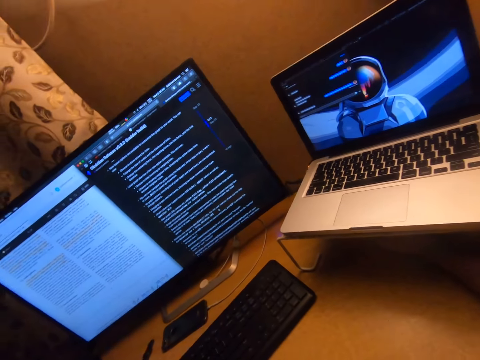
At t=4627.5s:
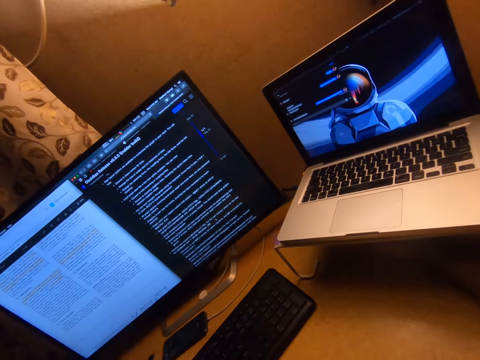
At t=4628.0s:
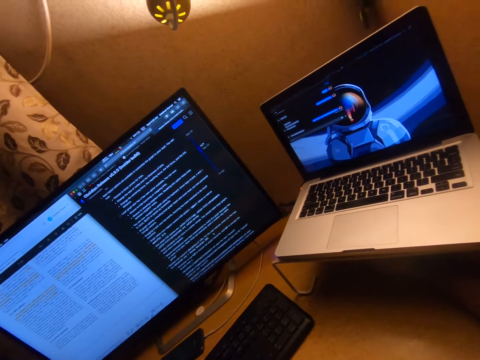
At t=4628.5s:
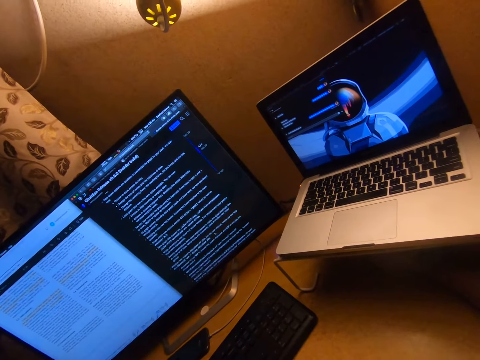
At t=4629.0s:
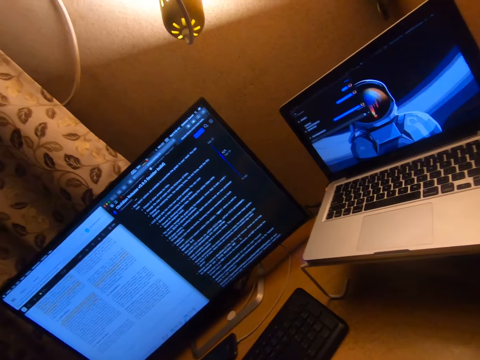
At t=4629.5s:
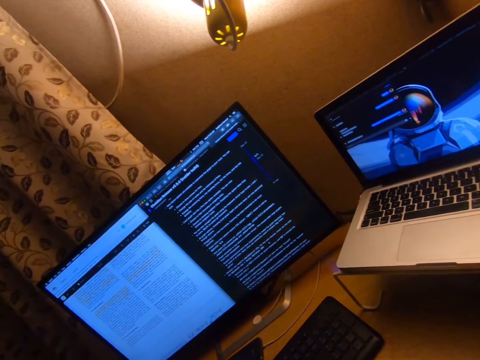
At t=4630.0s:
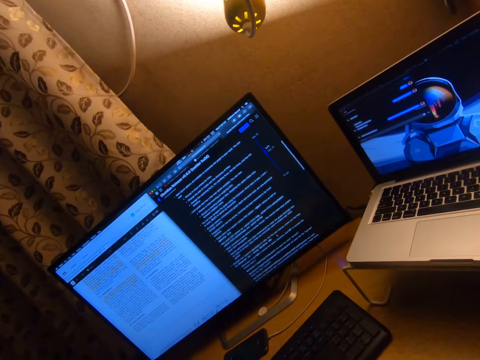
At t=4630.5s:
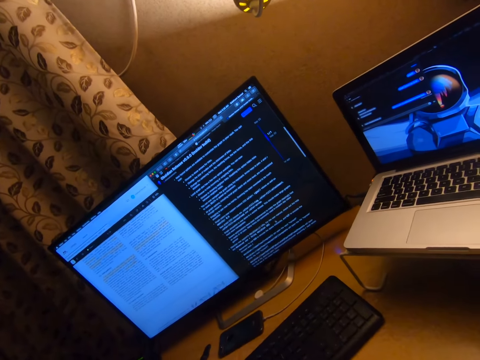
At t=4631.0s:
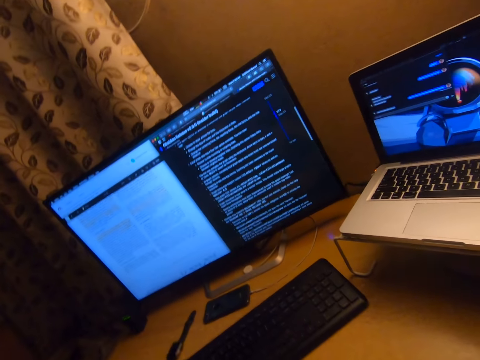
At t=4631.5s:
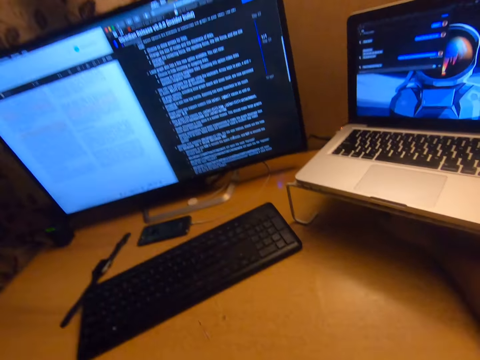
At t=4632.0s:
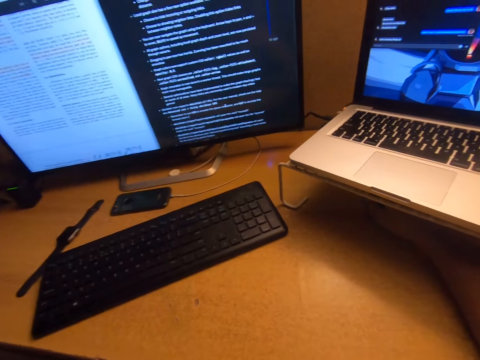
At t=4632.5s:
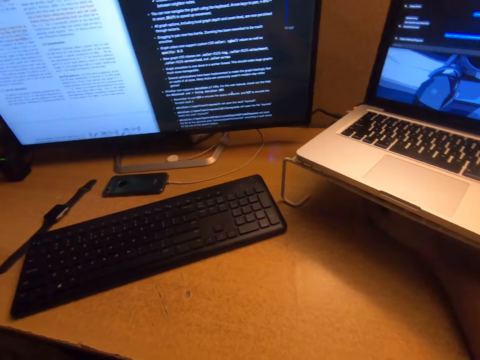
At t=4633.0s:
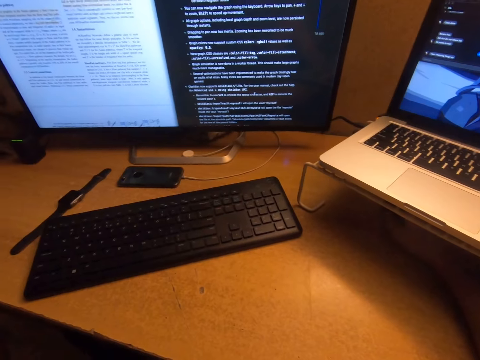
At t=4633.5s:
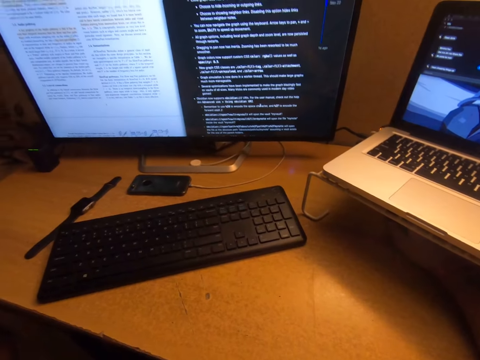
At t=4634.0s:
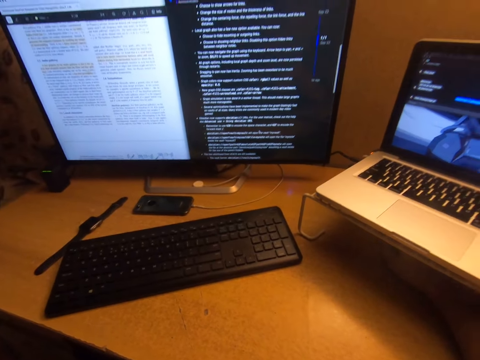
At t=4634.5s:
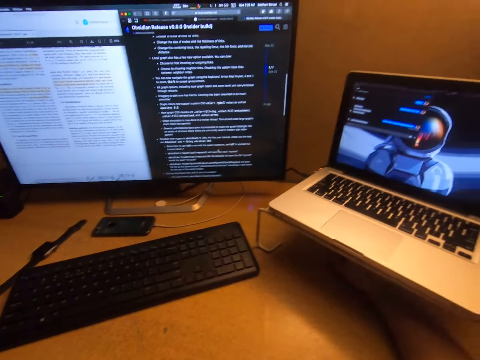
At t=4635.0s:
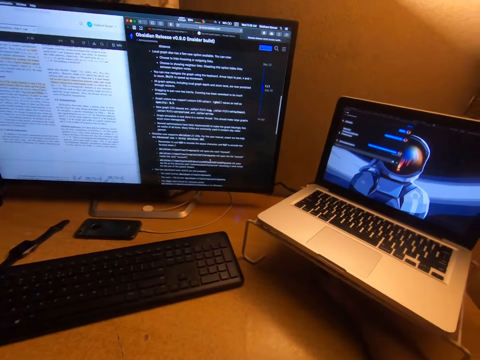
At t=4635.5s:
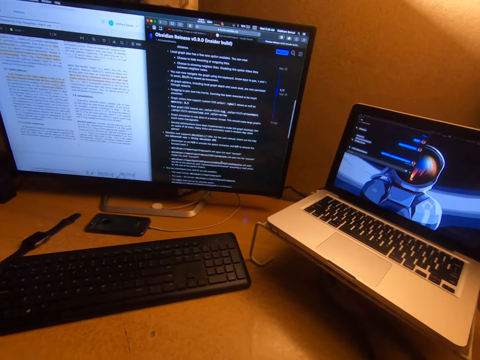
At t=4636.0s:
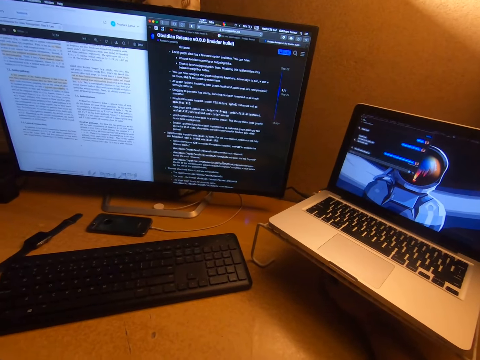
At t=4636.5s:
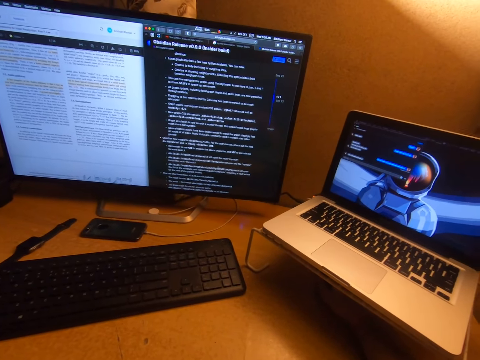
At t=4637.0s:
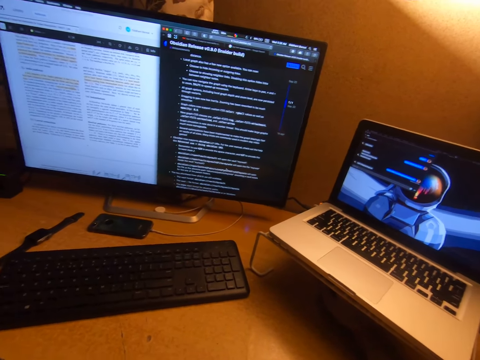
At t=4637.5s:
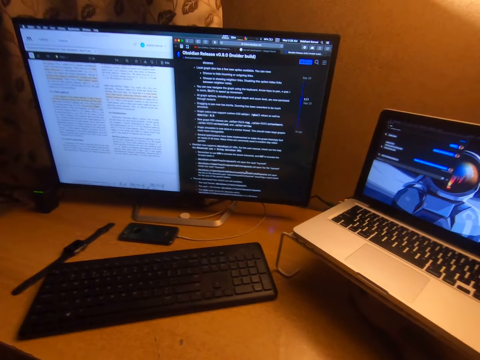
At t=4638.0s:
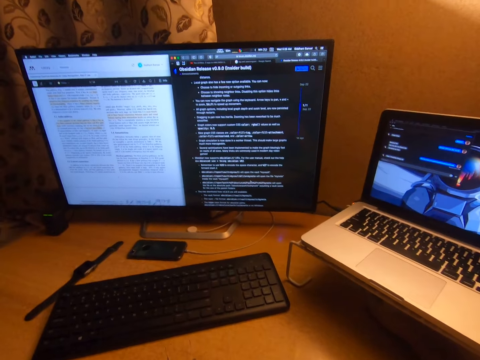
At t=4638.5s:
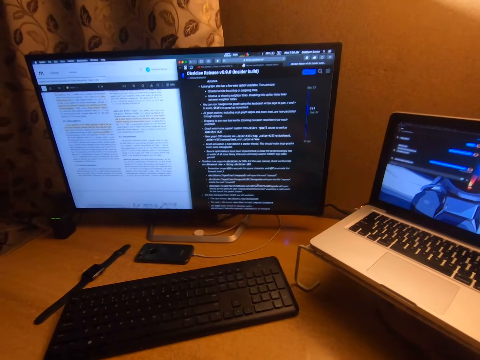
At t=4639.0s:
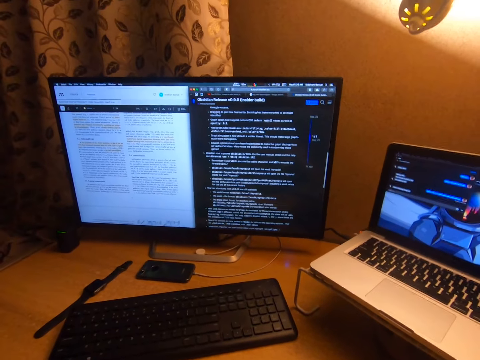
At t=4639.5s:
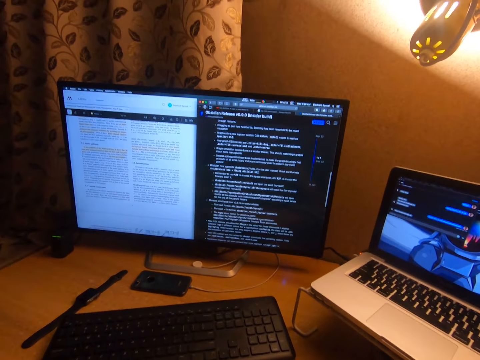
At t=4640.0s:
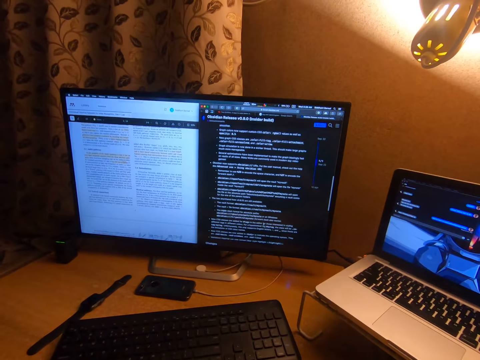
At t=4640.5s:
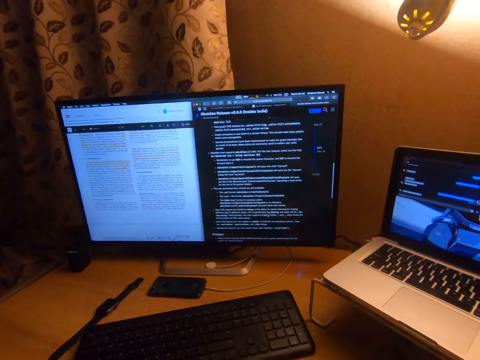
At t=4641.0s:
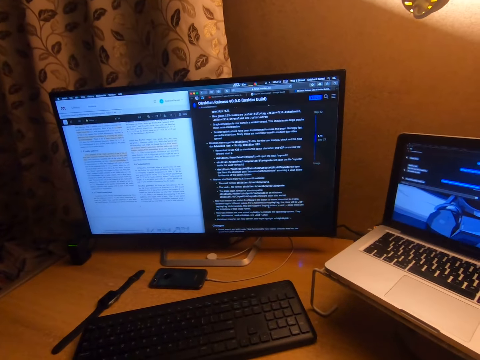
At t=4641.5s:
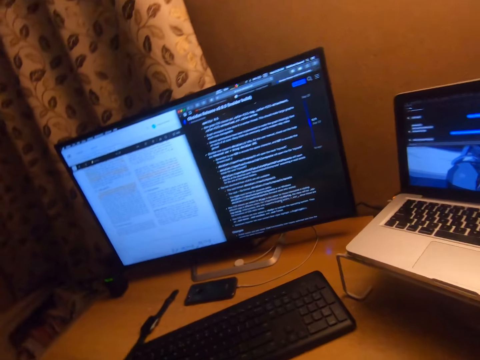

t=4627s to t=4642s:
The camera wearer looks at the screen. They use the mouse. They look at the keyboard. They move the mouse pointer.

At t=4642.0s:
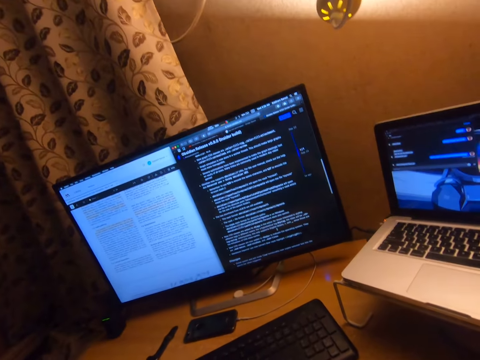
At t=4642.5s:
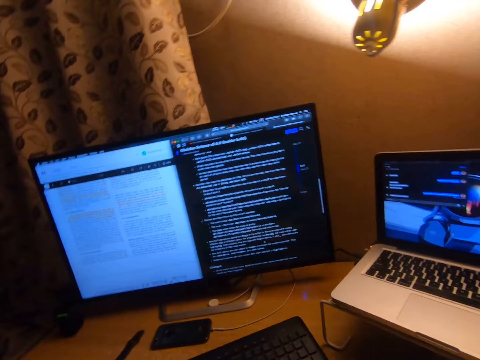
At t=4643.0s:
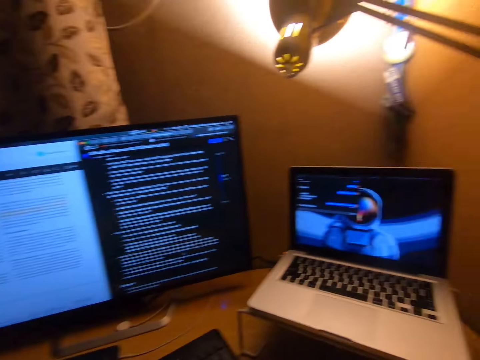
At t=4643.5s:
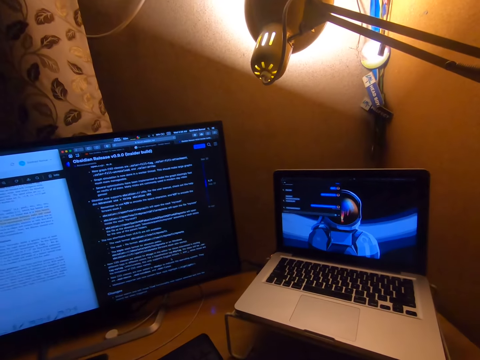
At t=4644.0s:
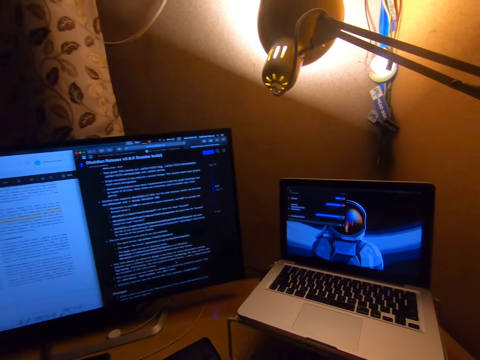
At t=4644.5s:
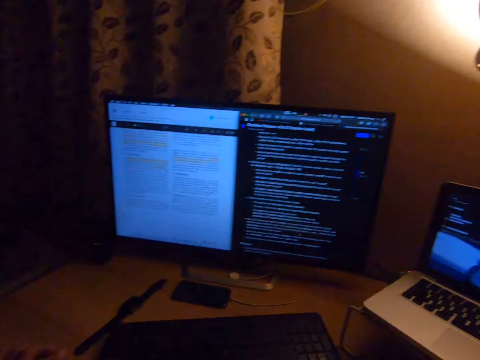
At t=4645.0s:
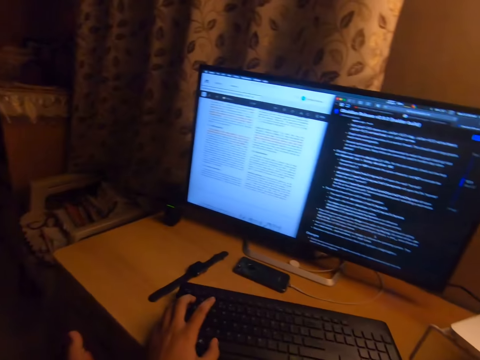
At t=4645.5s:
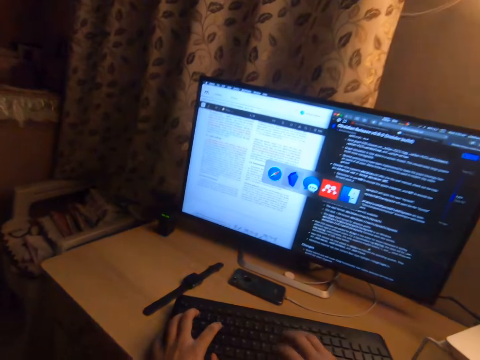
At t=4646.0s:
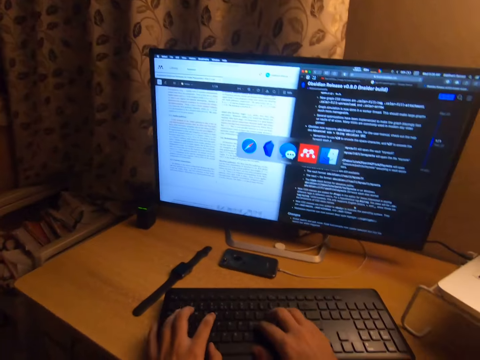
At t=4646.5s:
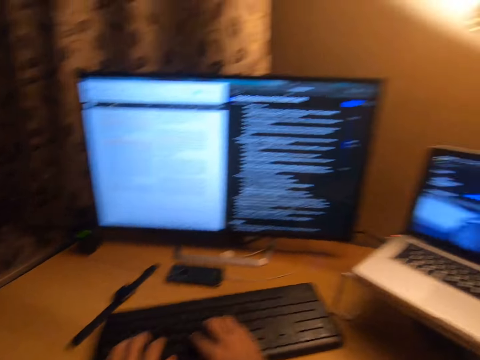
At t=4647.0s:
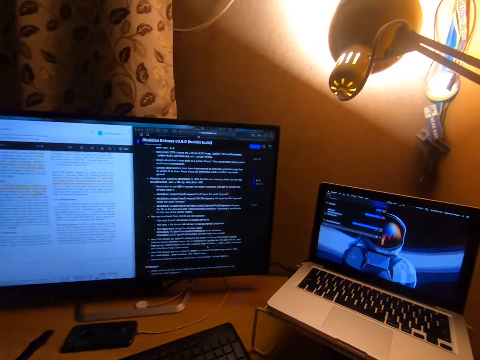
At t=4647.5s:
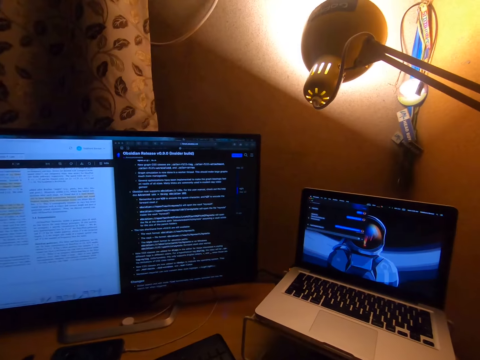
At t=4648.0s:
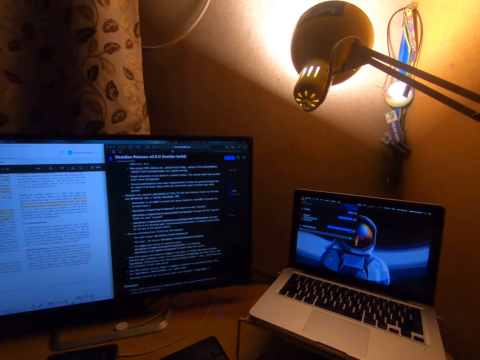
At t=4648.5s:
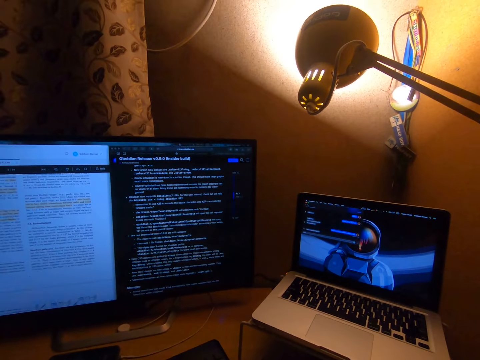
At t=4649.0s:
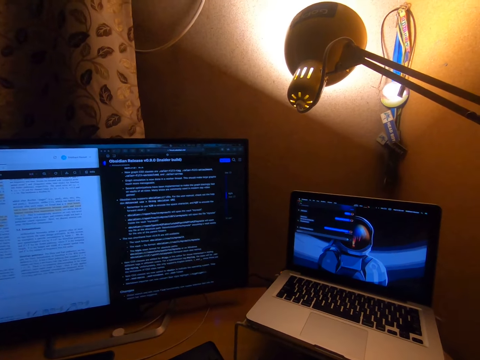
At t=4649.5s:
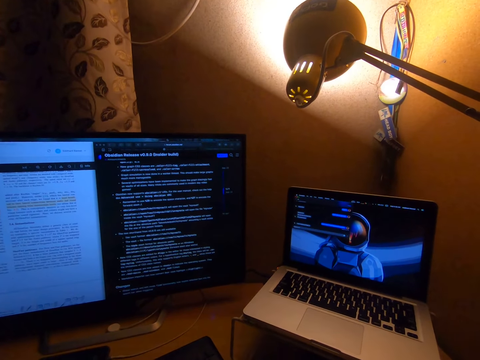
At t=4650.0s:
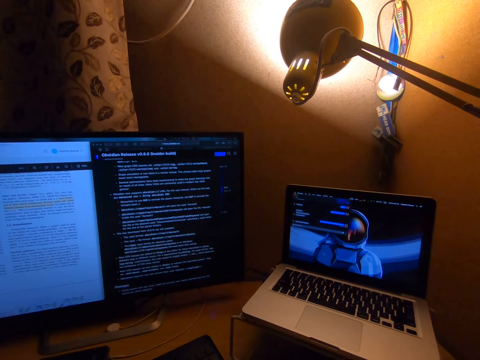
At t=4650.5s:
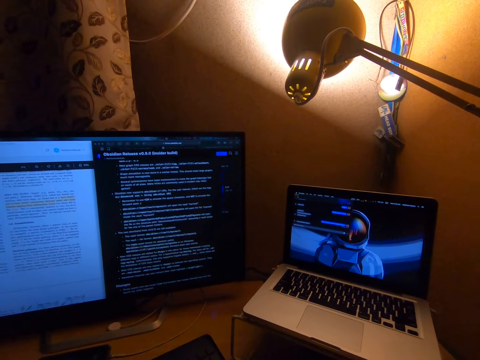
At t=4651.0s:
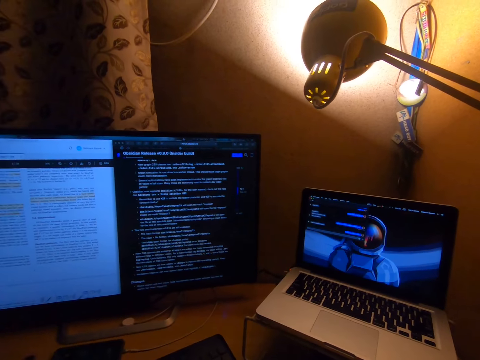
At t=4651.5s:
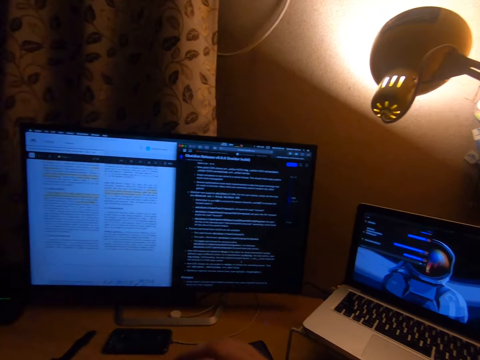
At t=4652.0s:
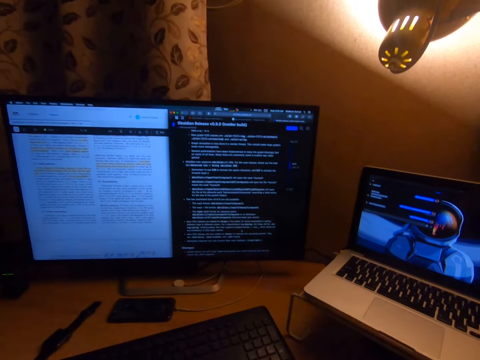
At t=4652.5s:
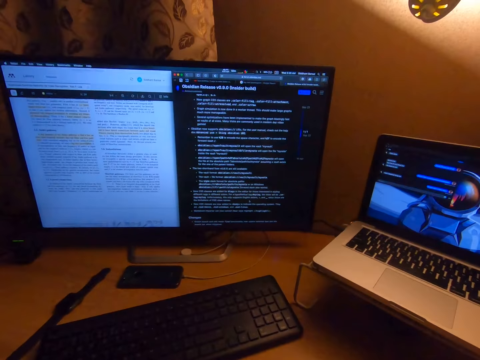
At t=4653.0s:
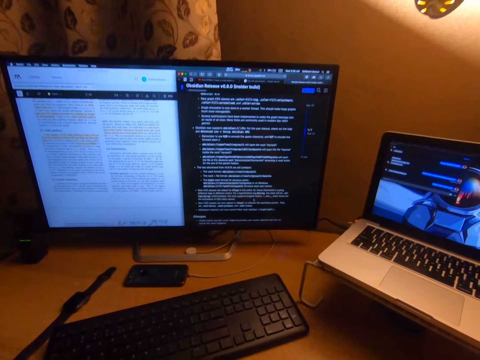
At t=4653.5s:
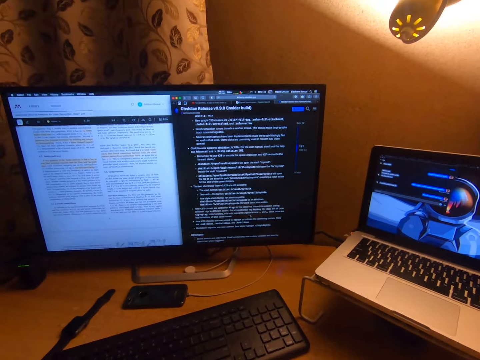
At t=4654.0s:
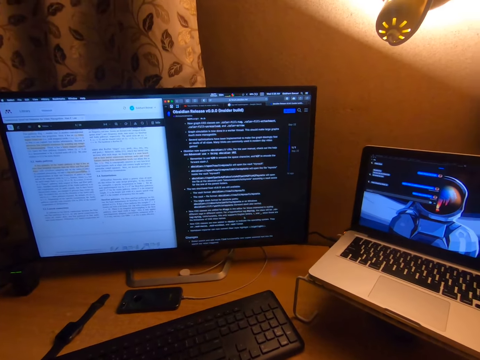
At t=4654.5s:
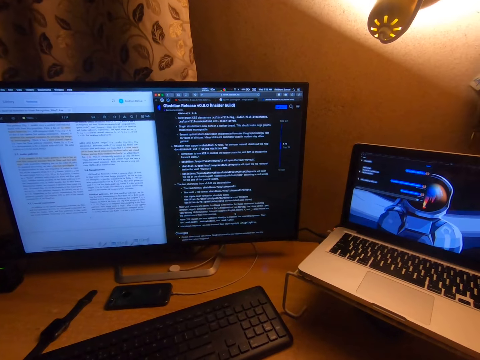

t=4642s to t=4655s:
The camera wearer types on the keyboard. They move the mouse pointer. They look at the screen.
